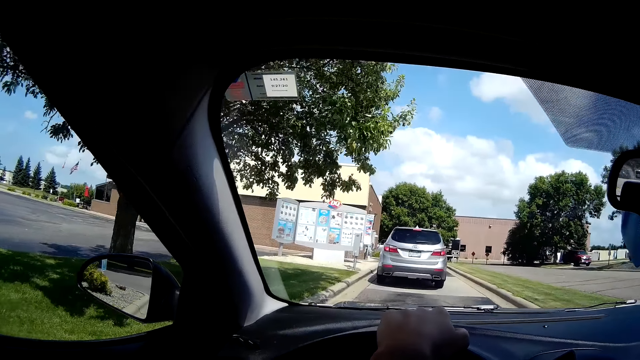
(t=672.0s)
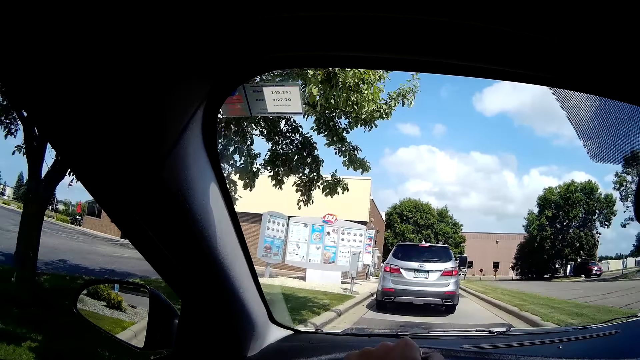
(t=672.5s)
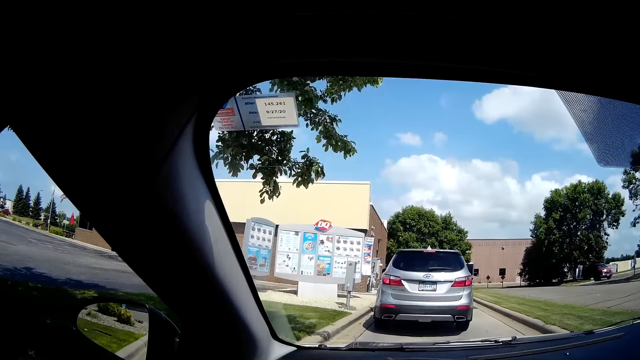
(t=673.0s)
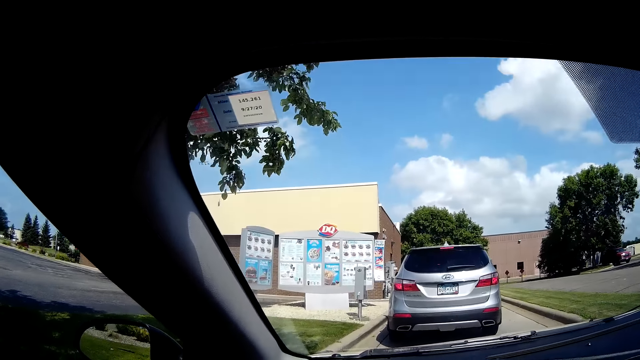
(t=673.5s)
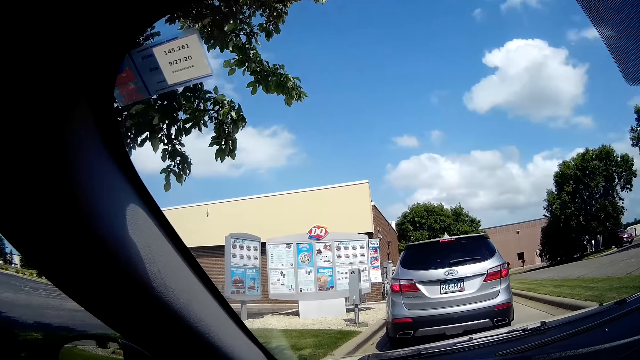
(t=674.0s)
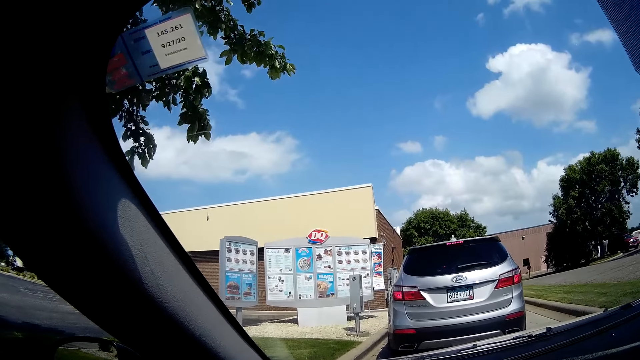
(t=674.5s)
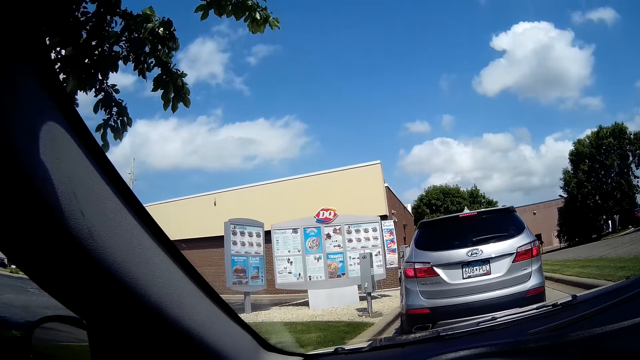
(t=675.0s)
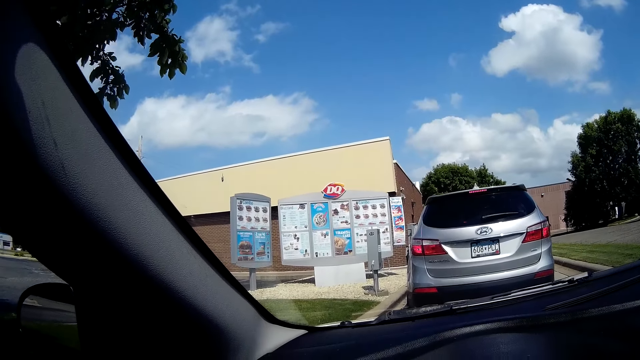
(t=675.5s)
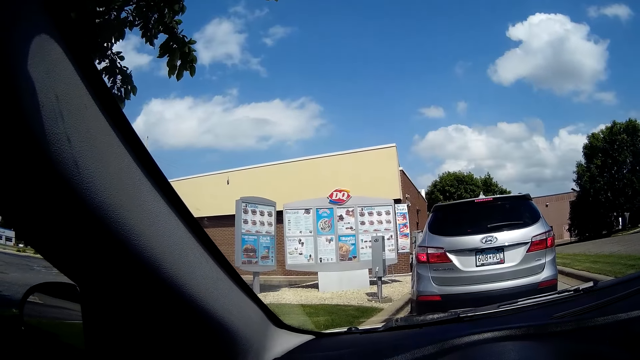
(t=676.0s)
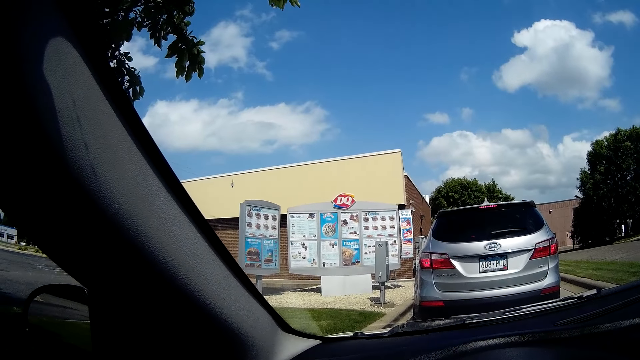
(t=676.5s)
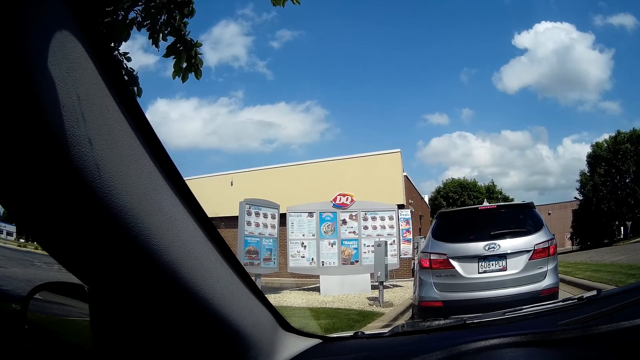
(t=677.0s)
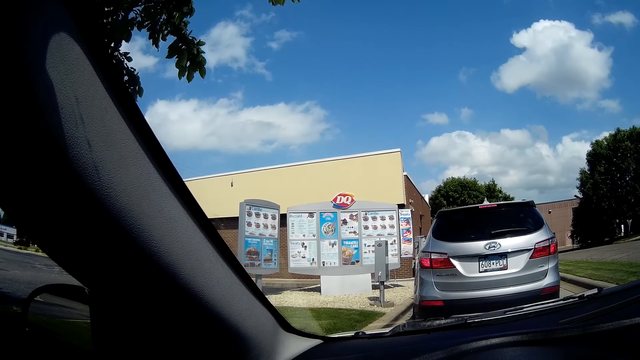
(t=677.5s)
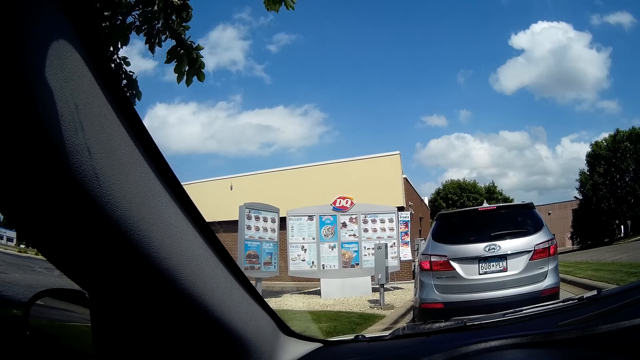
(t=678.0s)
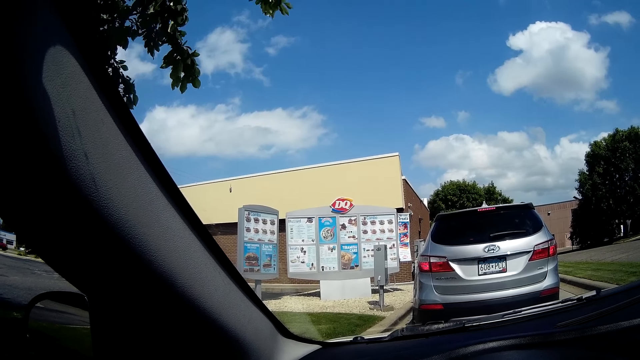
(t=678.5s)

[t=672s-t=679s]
The camera wearer slows down behind a silver jeep.

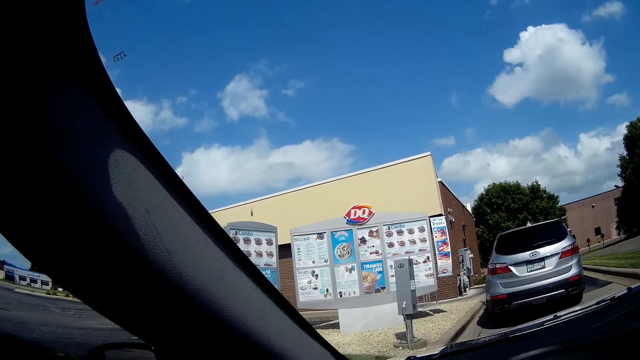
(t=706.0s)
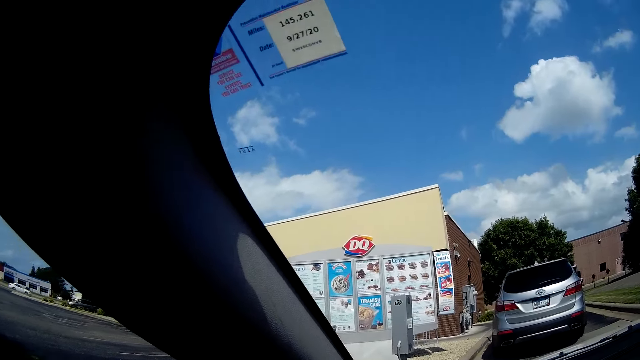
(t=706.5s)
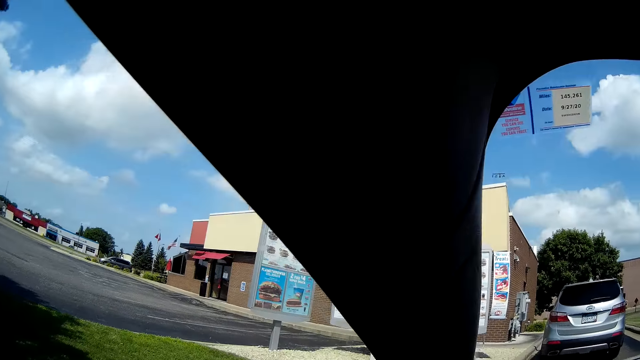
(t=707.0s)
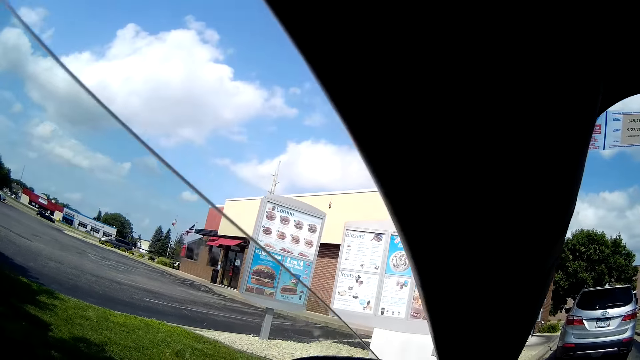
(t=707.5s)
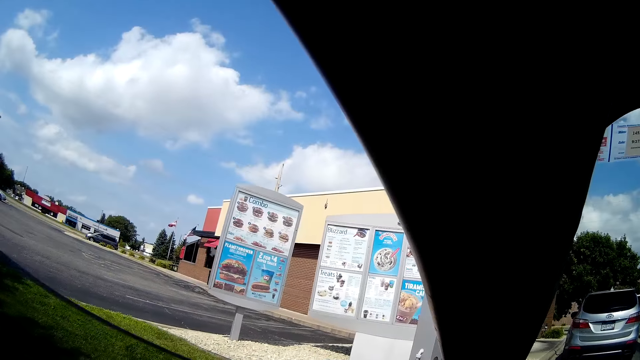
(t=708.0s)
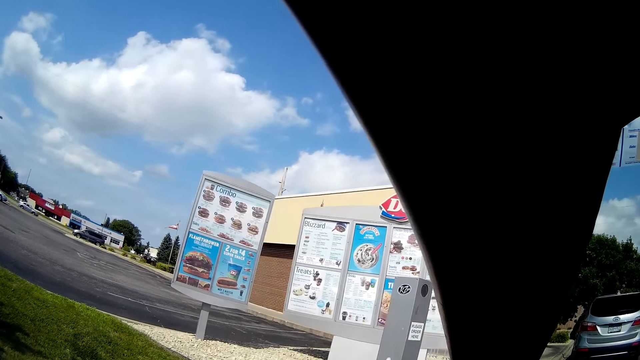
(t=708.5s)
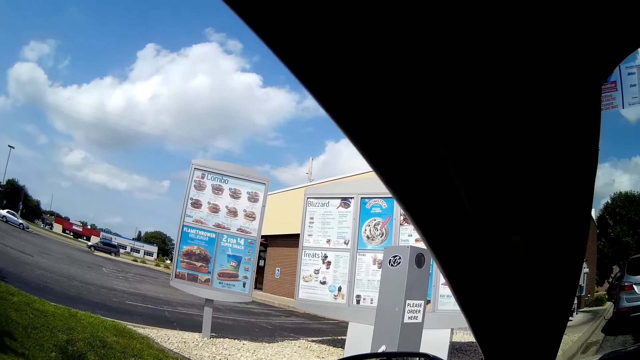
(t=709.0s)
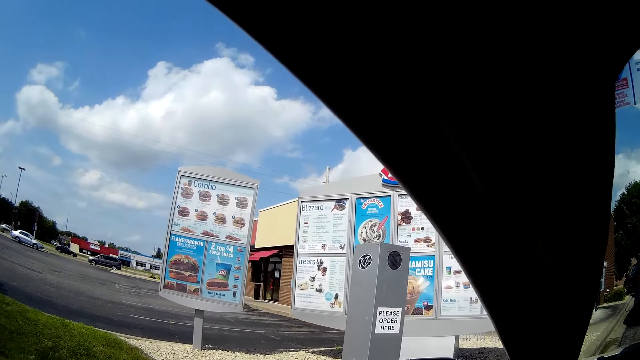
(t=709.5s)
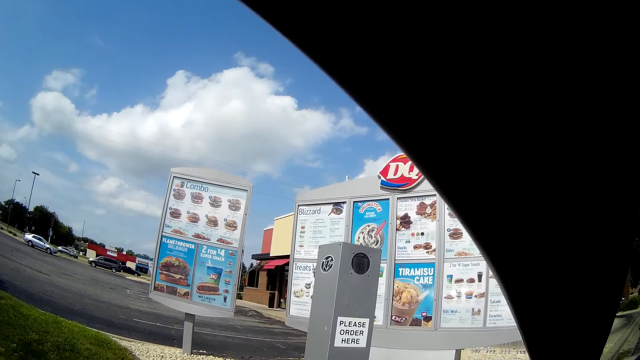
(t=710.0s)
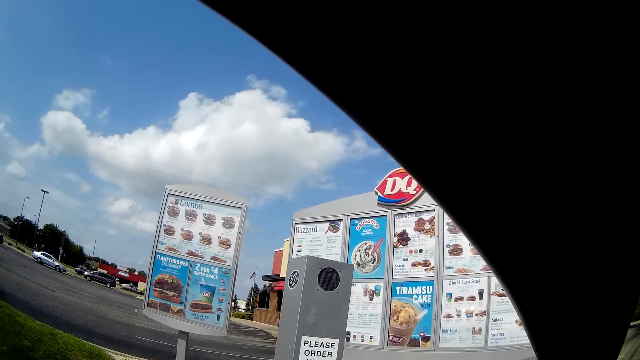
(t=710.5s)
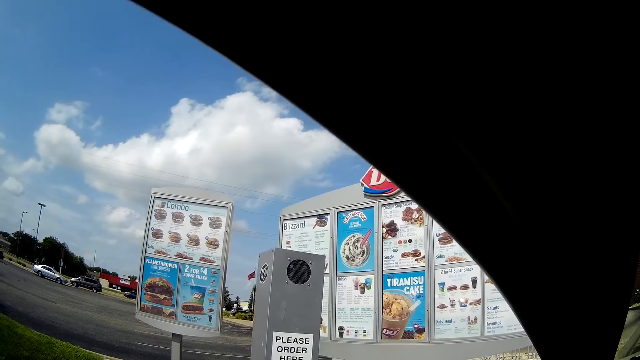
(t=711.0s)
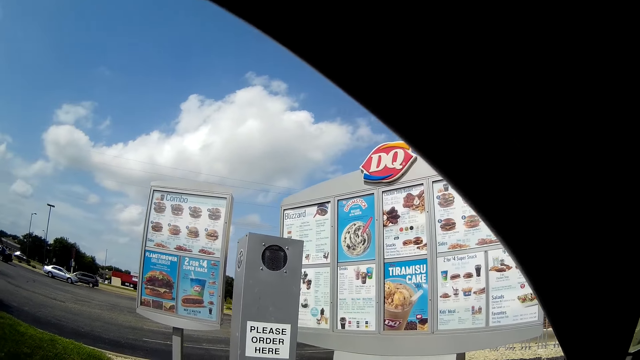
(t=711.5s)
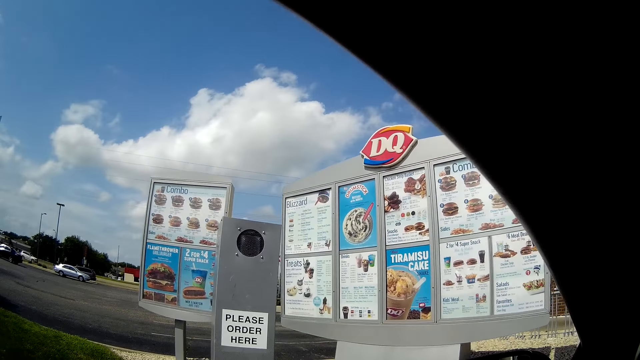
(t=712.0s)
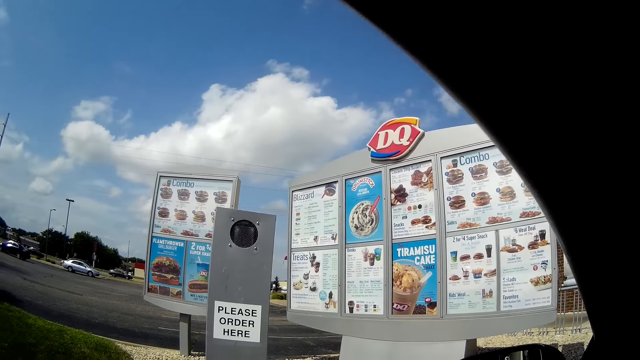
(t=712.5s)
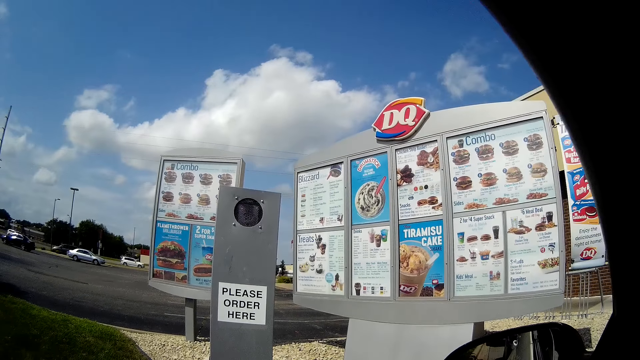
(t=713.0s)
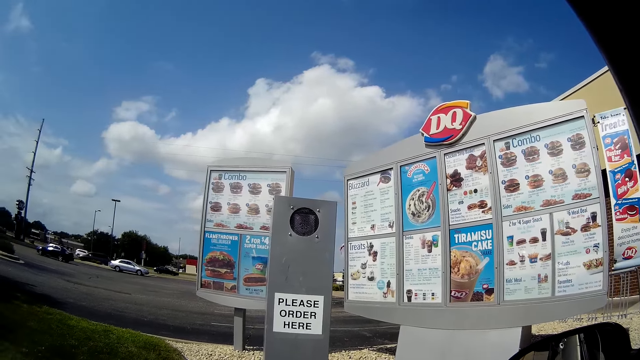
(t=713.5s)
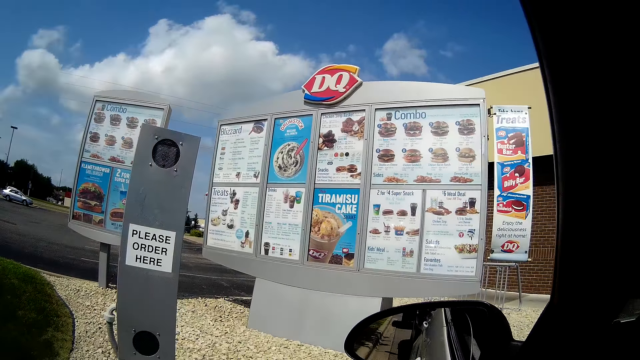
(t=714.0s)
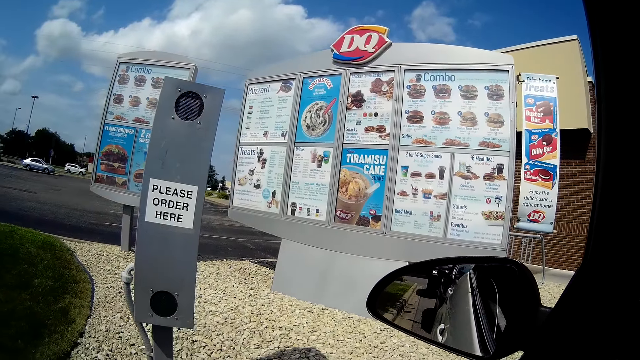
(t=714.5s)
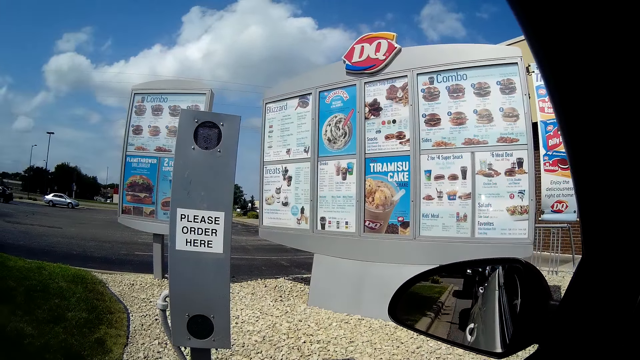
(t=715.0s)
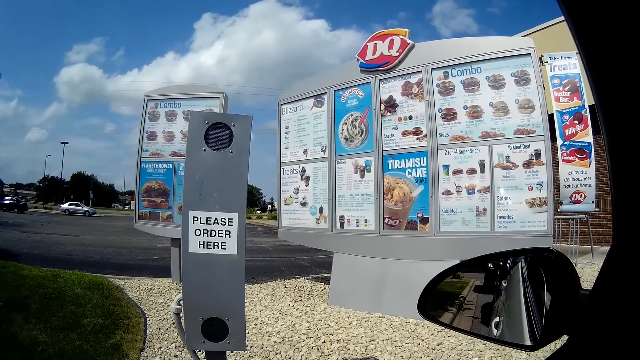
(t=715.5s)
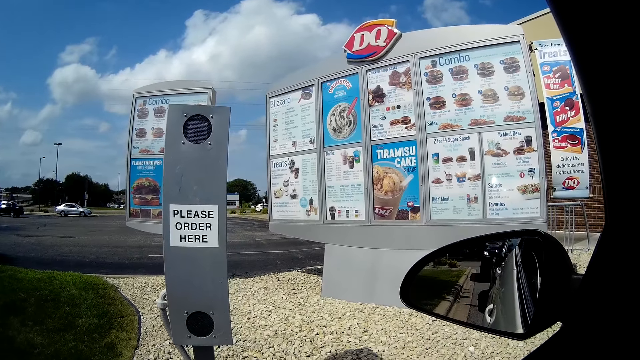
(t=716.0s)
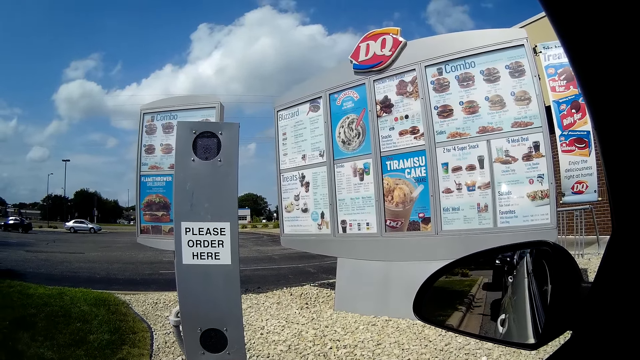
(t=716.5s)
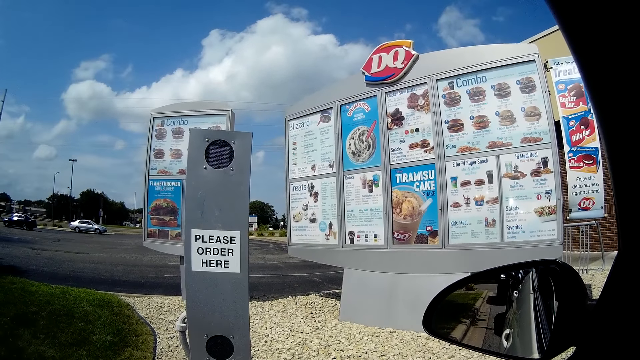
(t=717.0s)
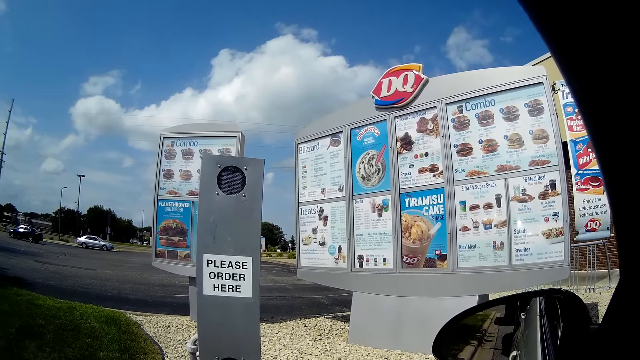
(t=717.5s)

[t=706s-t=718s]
The camera wearer winds down a window in the car with her left hand. She converses with a virtual assistant over the speaker.

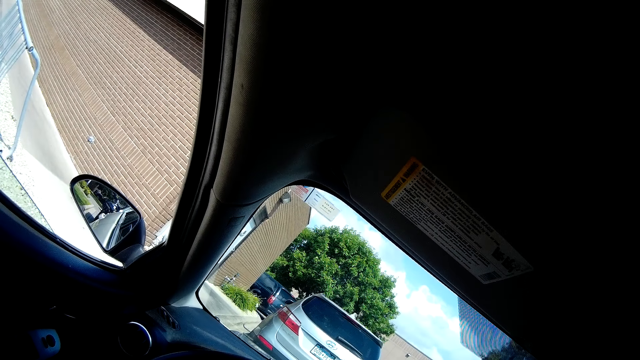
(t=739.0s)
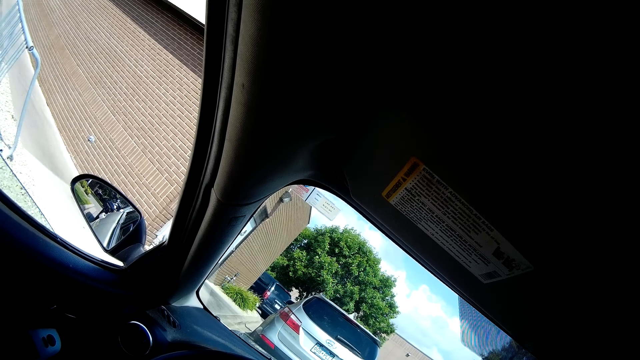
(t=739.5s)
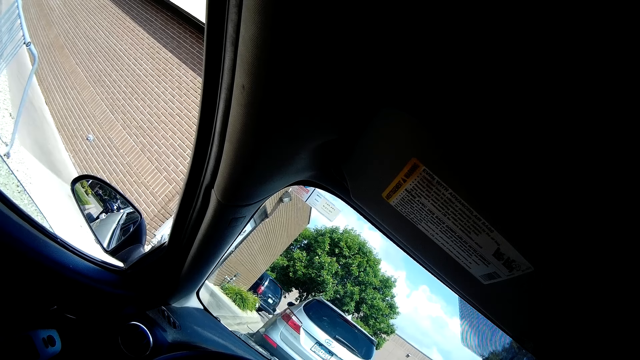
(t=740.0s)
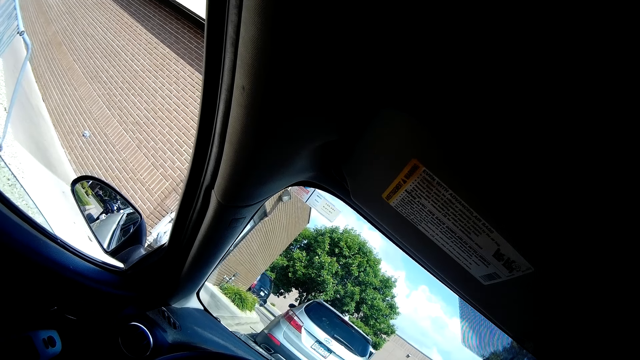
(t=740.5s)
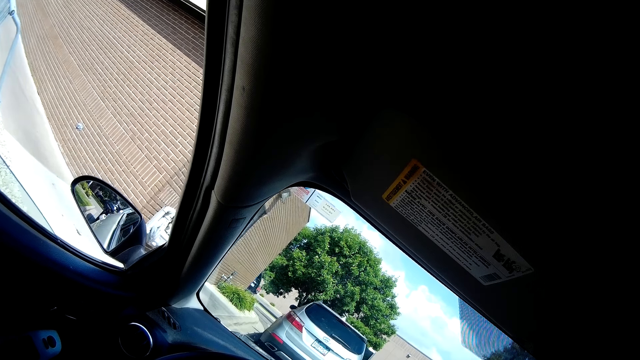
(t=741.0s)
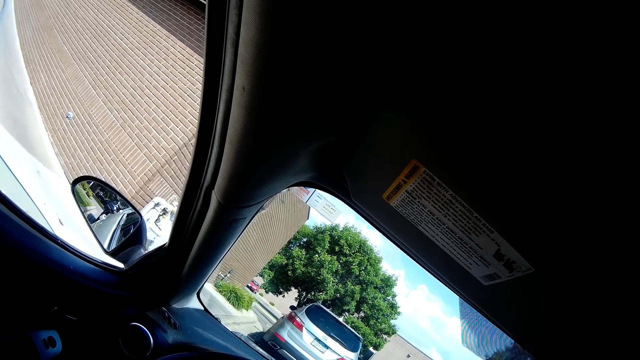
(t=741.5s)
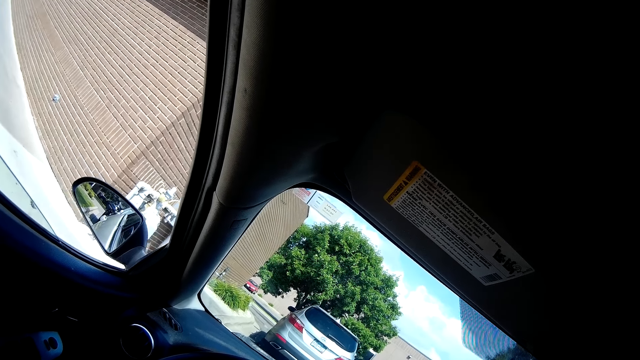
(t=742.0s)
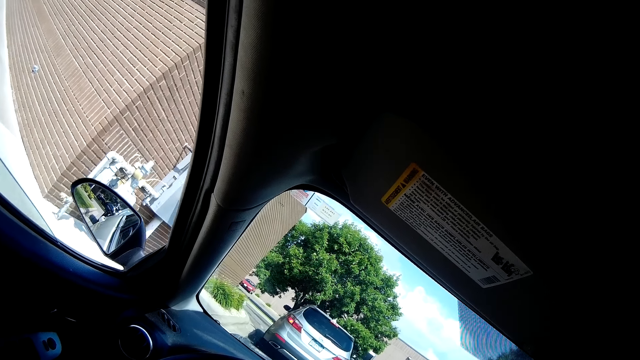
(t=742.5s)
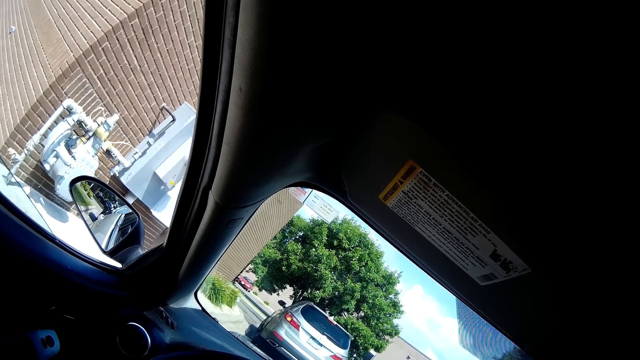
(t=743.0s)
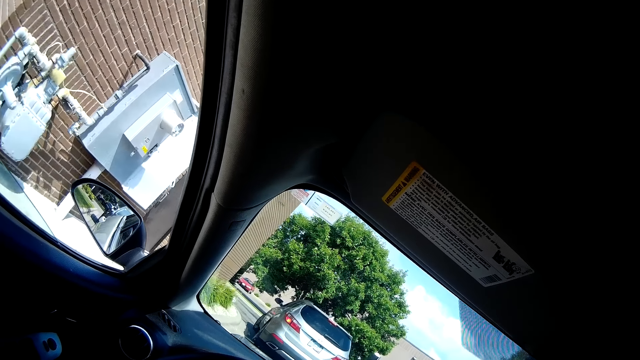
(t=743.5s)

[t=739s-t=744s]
The camera wearer drives the car with her hands.
